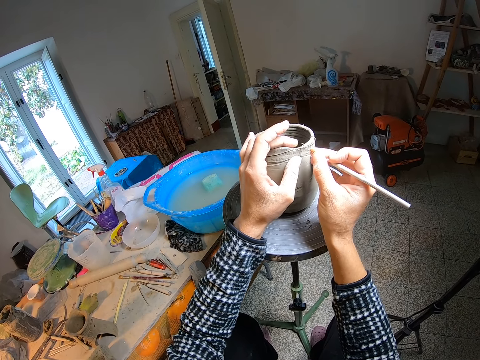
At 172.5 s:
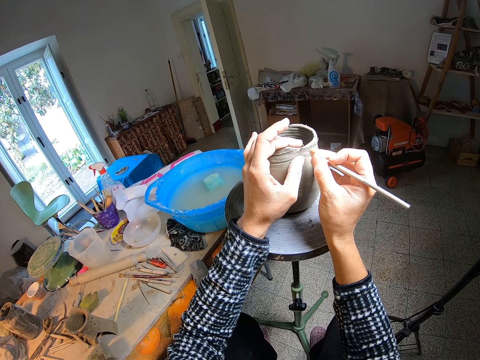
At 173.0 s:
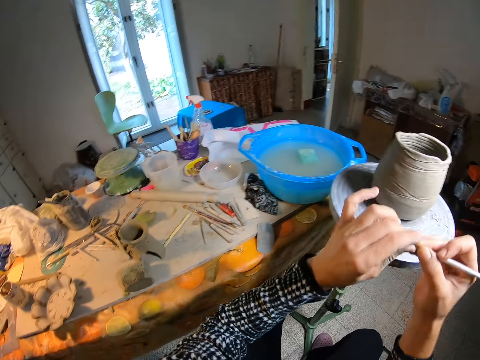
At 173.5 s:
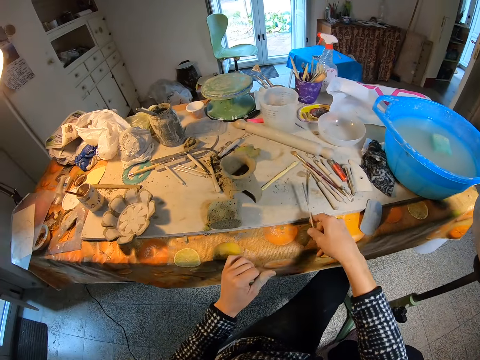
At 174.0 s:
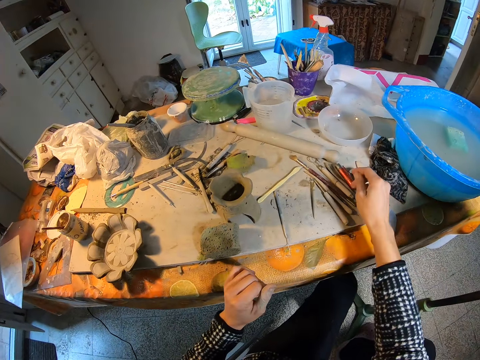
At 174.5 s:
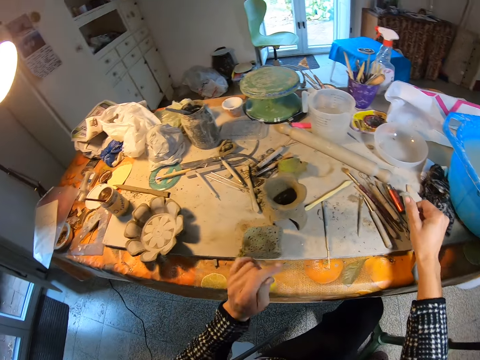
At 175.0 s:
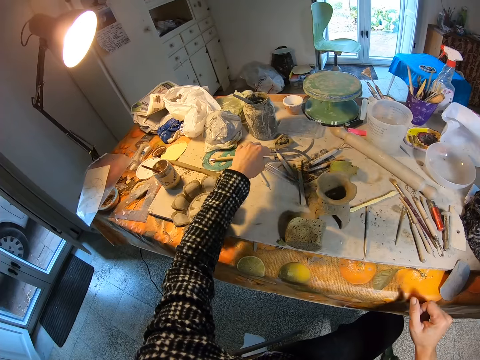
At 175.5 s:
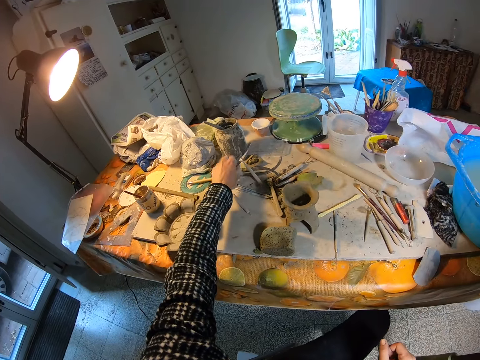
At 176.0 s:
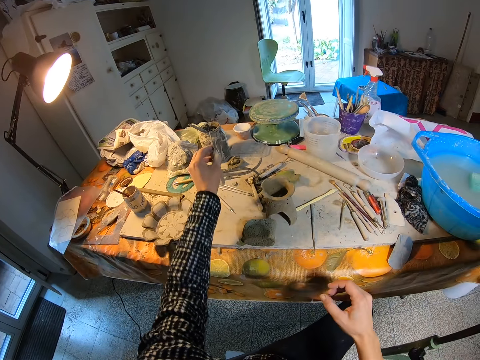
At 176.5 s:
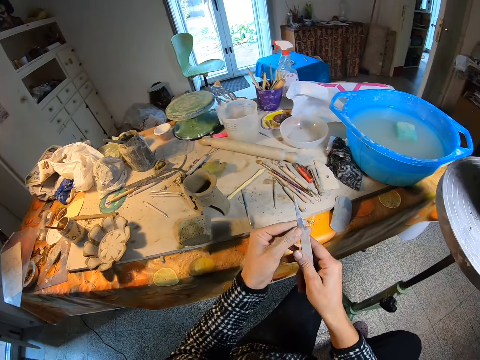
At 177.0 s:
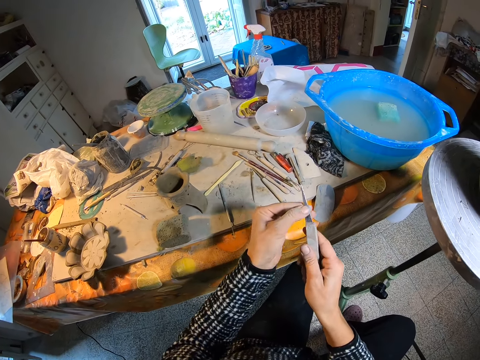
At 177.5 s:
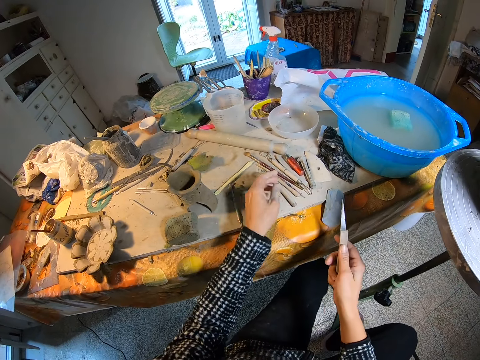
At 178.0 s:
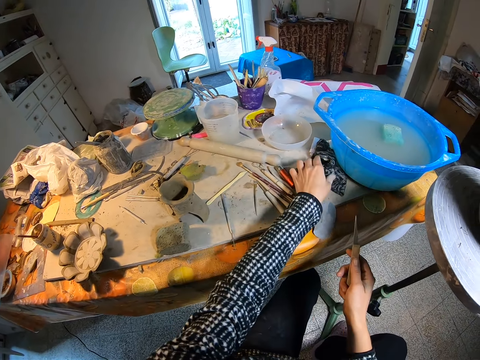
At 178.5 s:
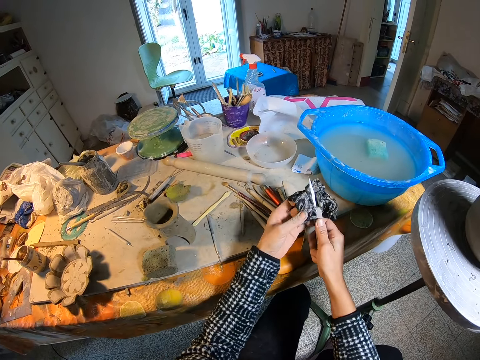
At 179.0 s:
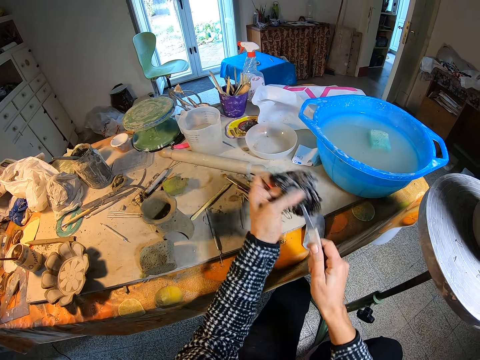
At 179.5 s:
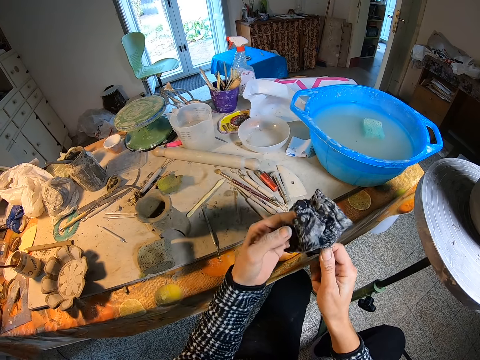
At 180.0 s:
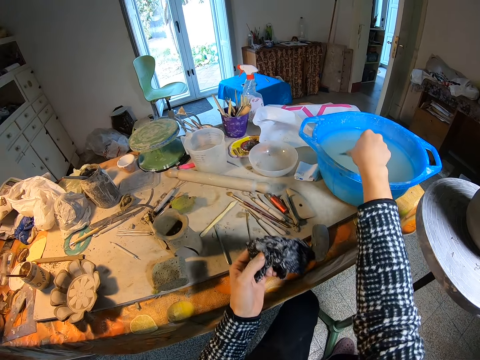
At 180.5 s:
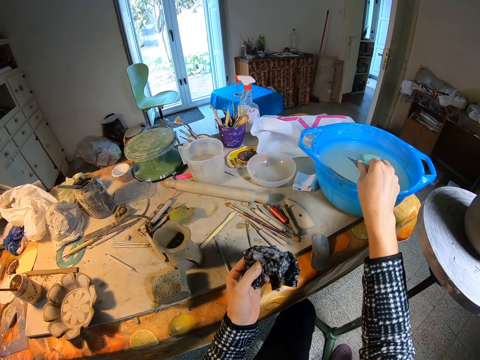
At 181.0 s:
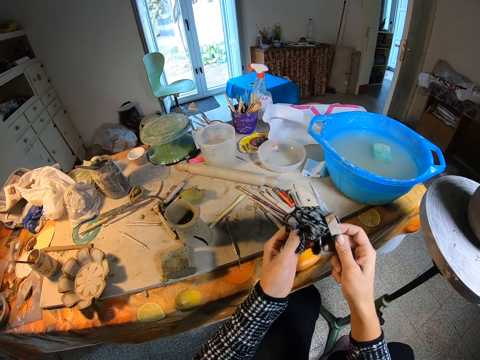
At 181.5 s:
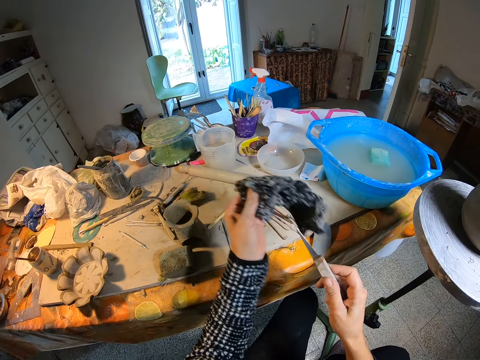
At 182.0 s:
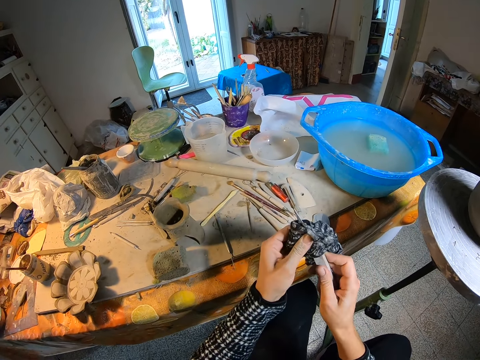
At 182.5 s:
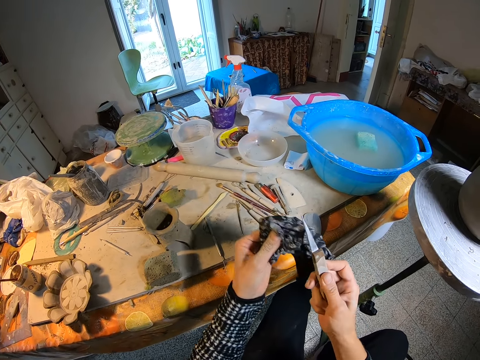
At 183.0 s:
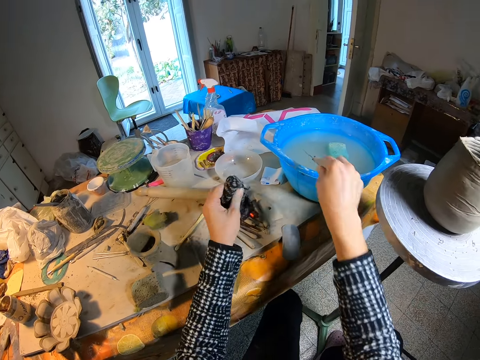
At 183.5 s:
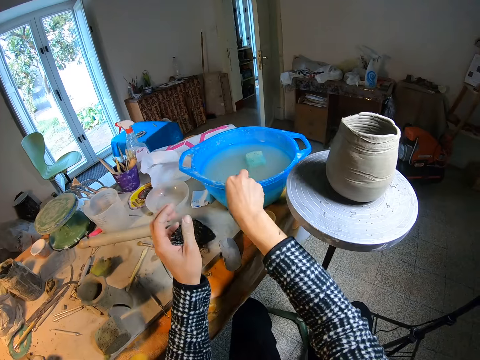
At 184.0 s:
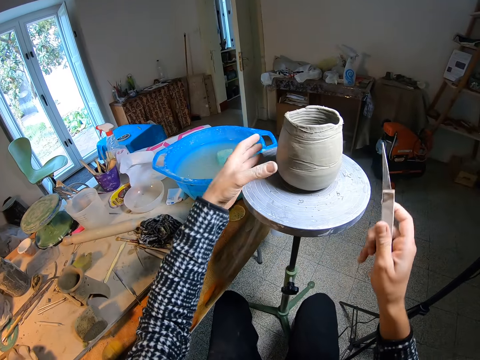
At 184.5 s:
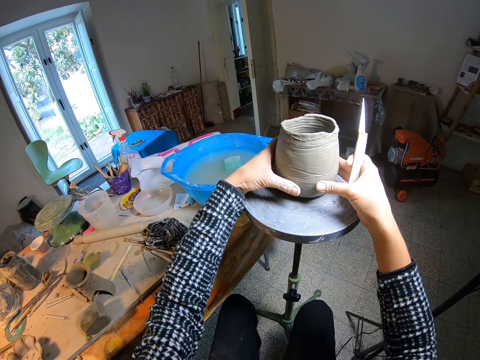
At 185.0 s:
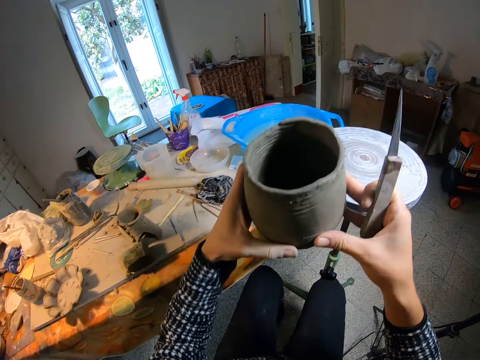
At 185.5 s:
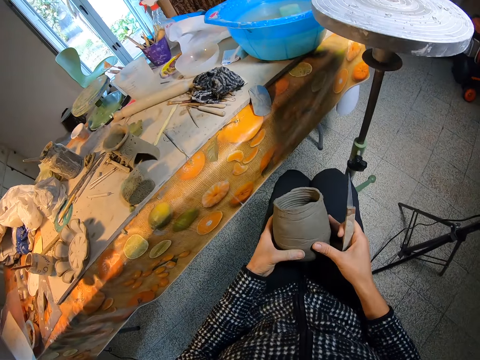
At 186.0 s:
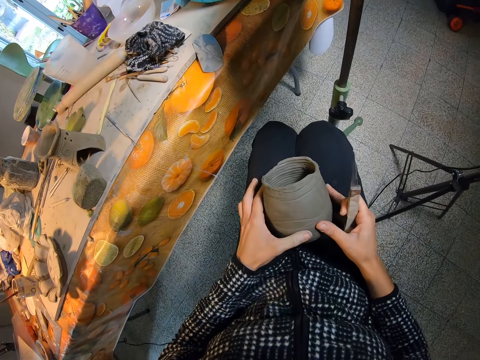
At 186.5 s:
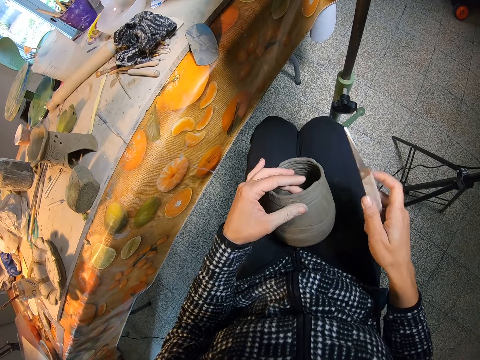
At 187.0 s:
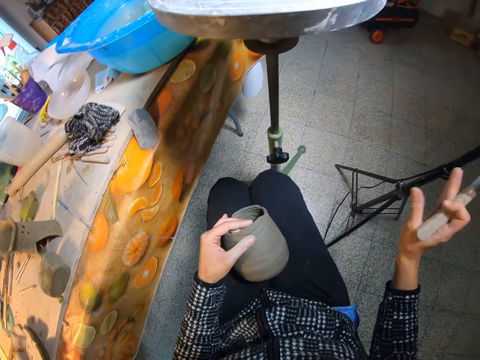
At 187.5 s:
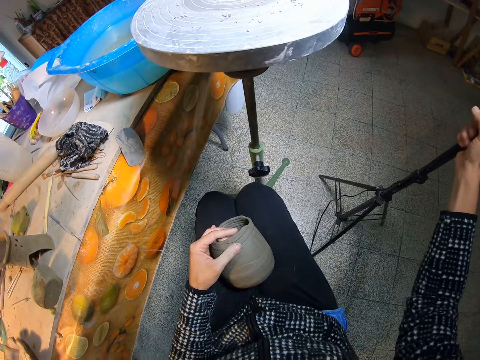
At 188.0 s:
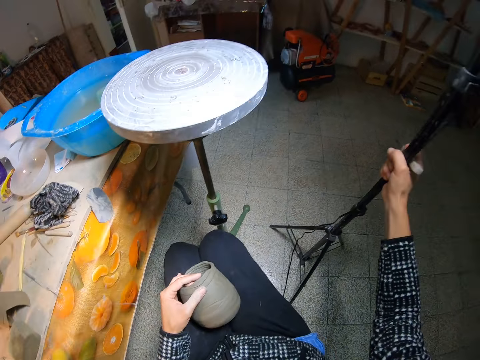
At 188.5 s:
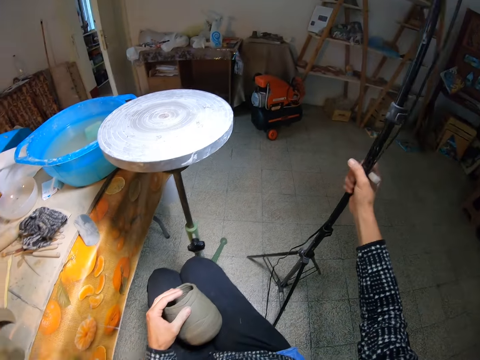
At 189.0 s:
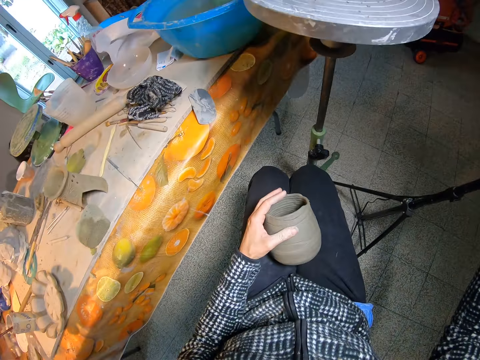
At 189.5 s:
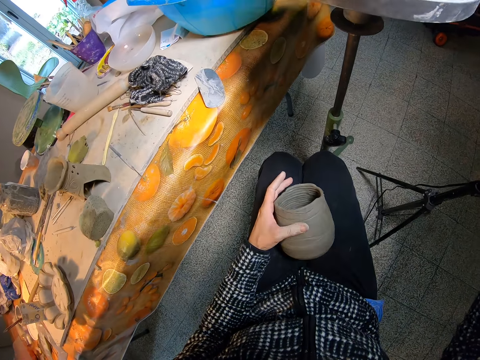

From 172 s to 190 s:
The camera wearer wipes the tip of the detail needle with her left hand. She drops the detail needle onto the table. She picks up a fettling knife from the table with her left hand. She passes the fettling knife to her right hand. She wipes the tip of the fettling knife with her left hand. She picks up a piece of cloth from the table with her left hand. She wipes the tip of the fettling knife with the piece of cloth in her left hand. She dips the fettling knife into a bowl of water on the table. She wipes the tip of the fettling knife with the piece of cloth in her left hand. She dips the fettling knife into the bowl of water on the table. She drops the piece of cloth onto the table. She picks up the clay pot from the pottery wheel with both hands. She places the clay pot onto her lap. She holds the clay pot with her left hand. She adjusts a lamp on the floor with her right hand. She pulls the lamp stand.

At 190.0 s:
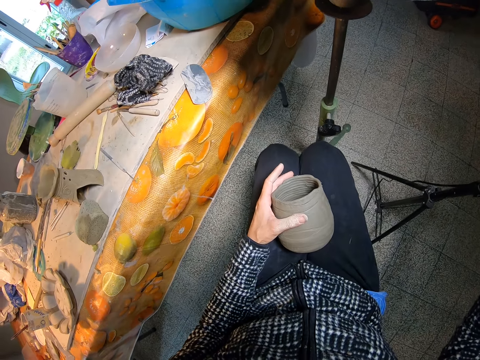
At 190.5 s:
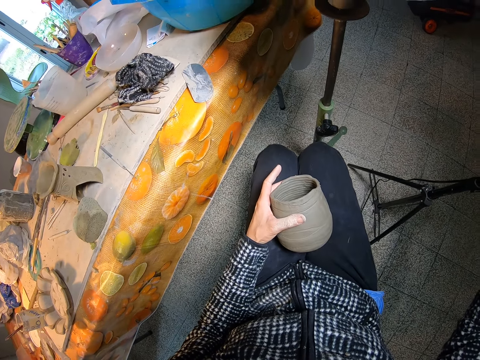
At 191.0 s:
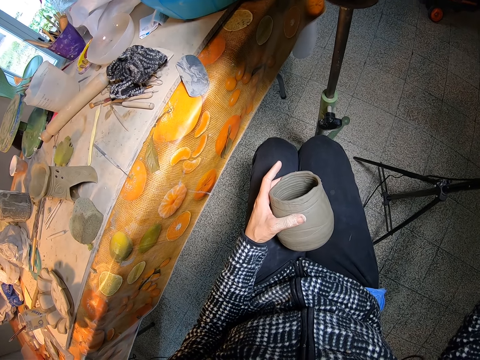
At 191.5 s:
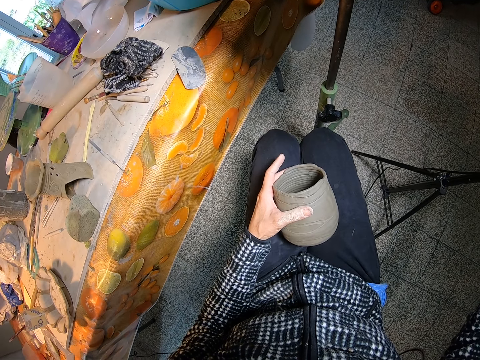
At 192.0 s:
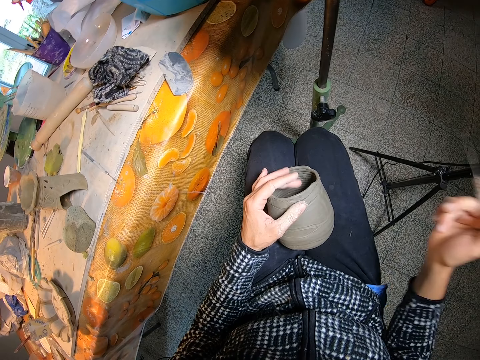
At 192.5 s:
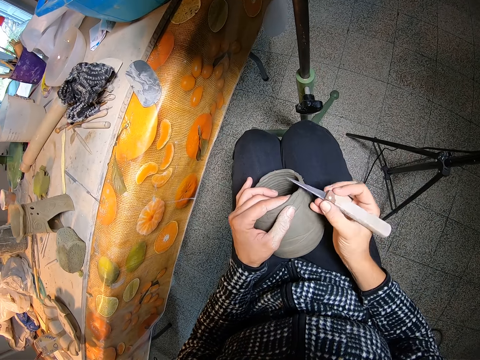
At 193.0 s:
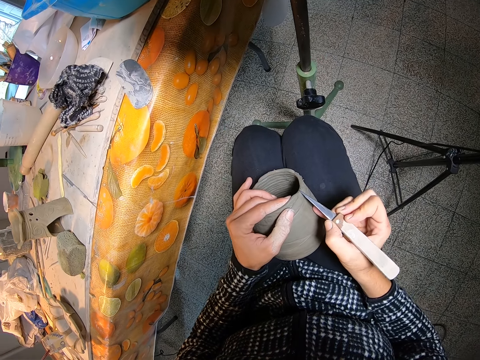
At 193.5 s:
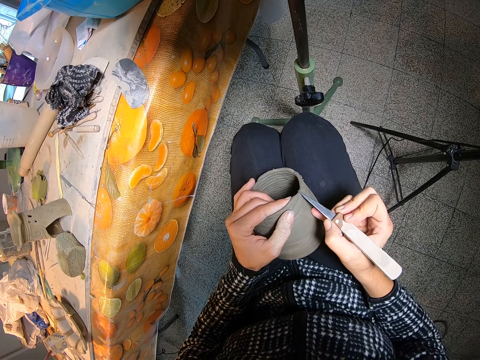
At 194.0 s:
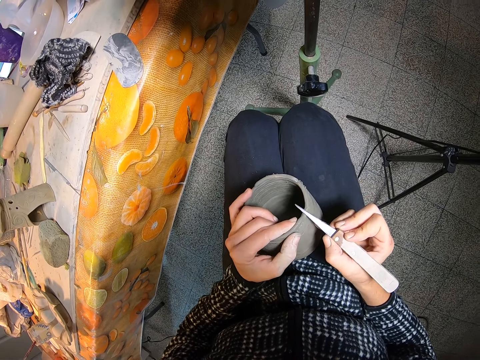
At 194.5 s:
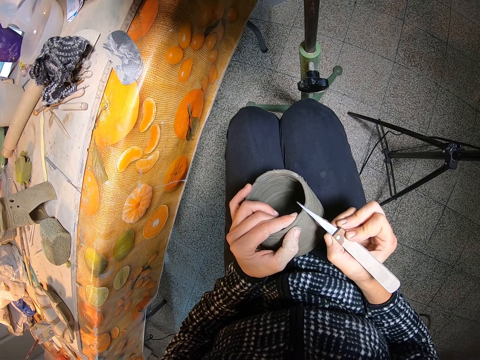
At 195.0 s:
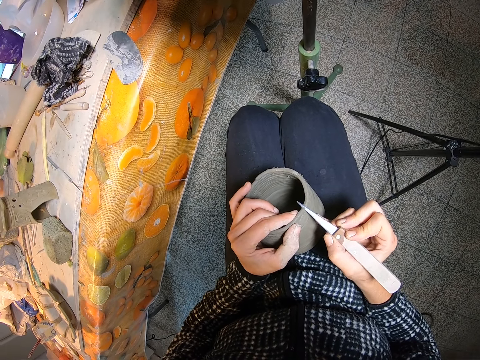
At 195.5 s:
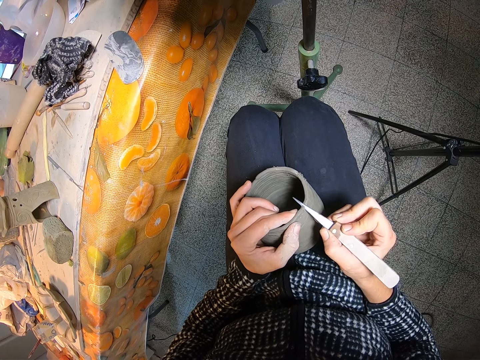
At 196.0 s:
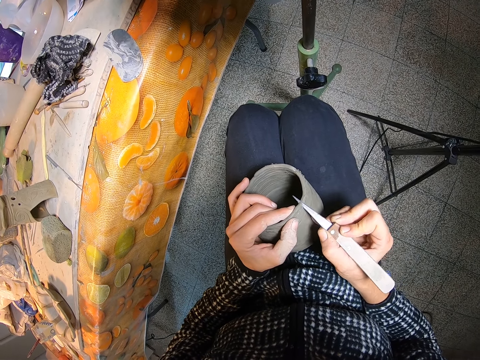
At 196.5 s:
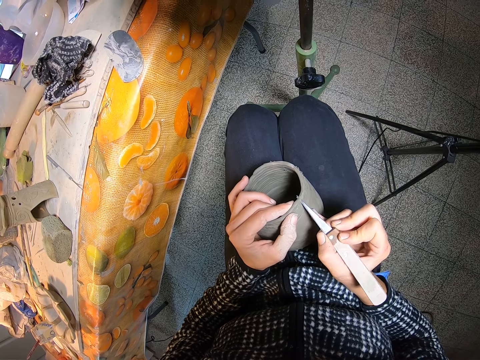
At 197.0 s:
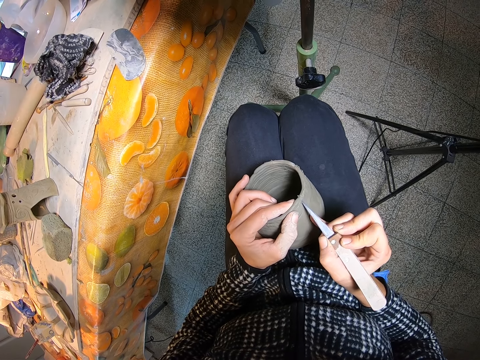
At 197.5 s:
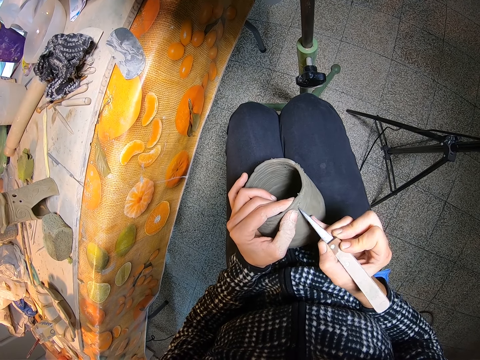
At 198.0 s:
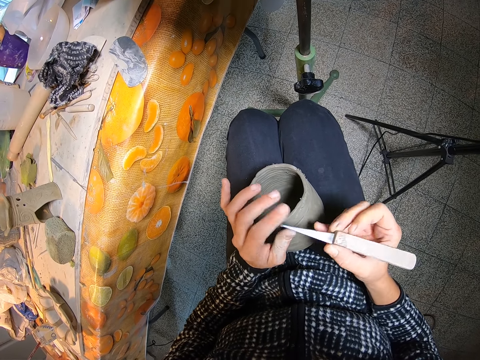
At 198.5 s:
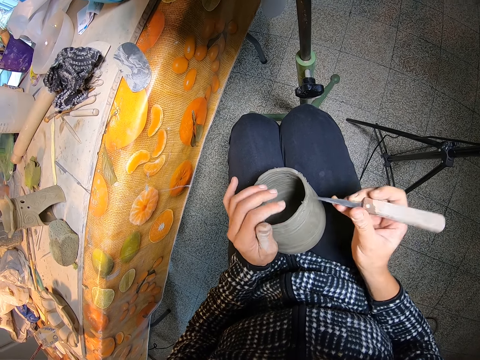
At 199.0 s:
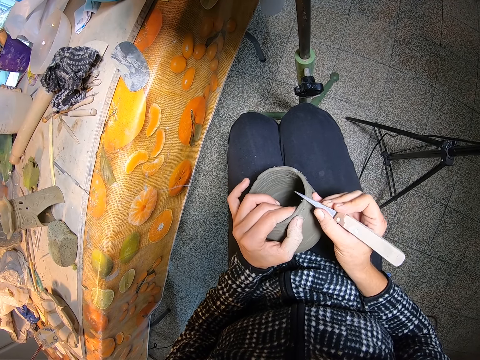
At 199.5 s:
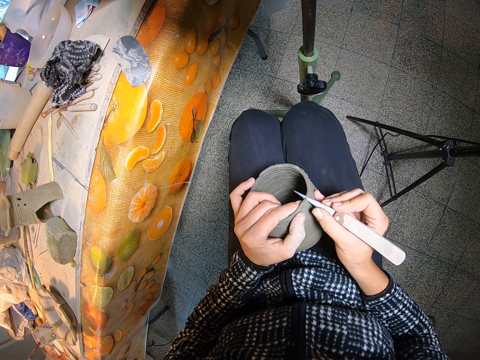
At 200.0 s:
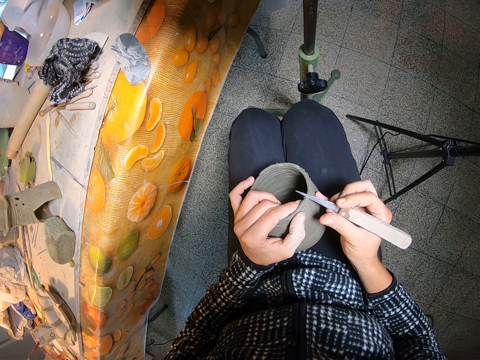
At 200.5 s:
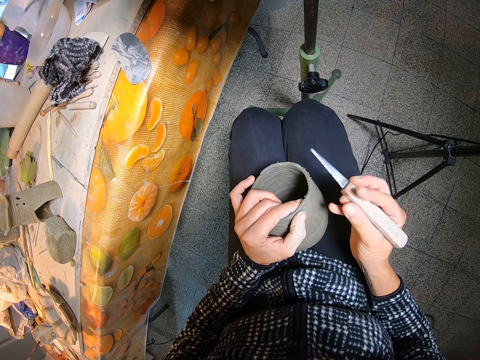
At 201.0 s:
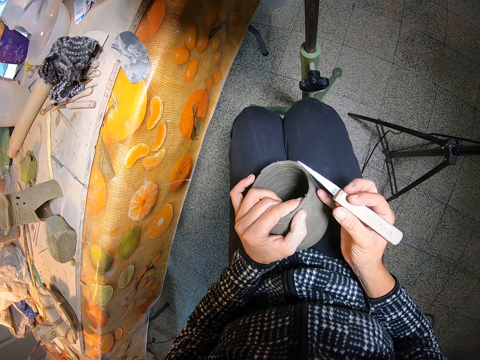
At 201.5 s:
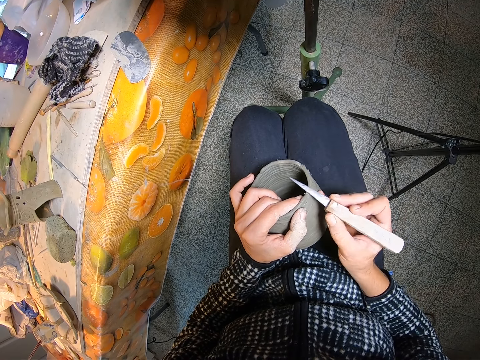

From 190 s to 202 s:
The camera wearer cuts the clay pot with the fettling knife. She wipes the tip of the fettling knife with her left hand. She holds the clay pot with her left hand. She cuts the clay pot with the fettling knife.
